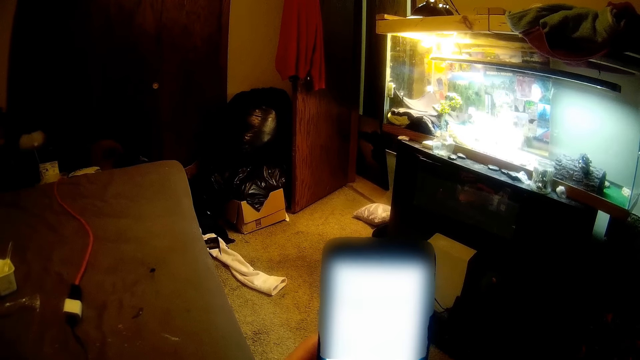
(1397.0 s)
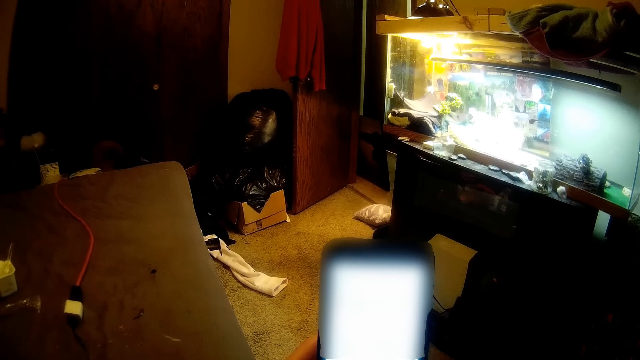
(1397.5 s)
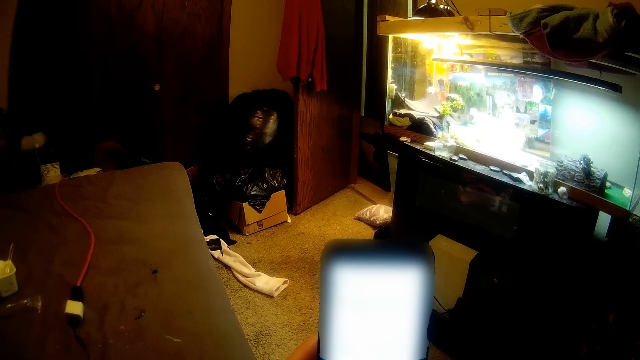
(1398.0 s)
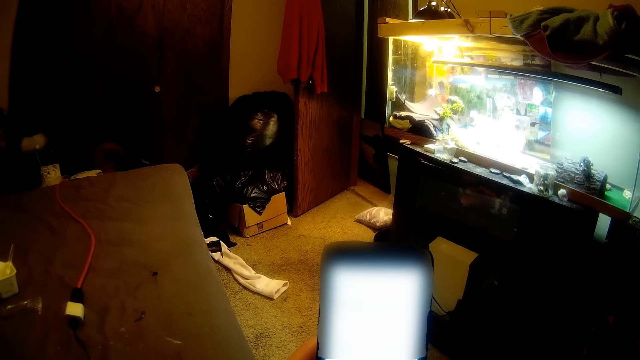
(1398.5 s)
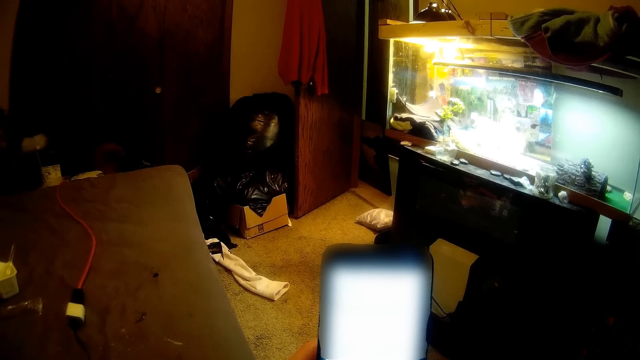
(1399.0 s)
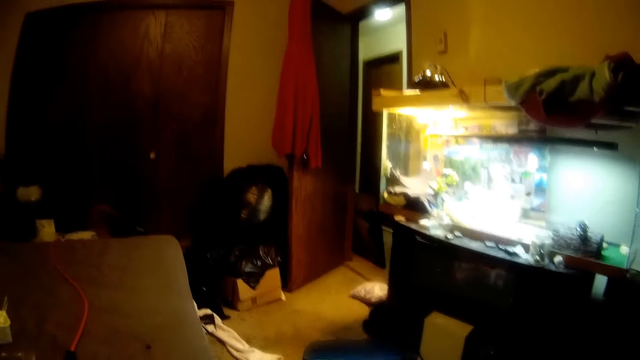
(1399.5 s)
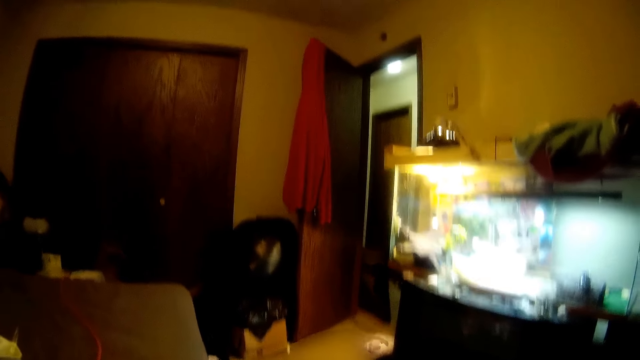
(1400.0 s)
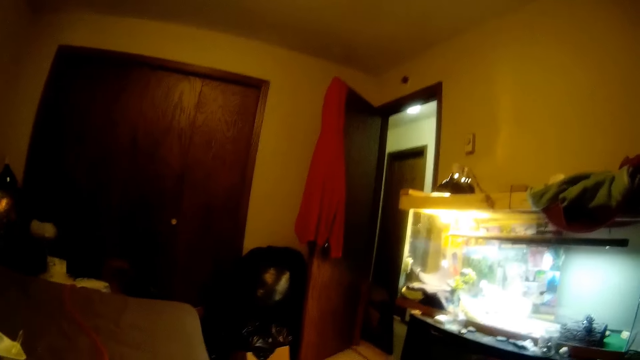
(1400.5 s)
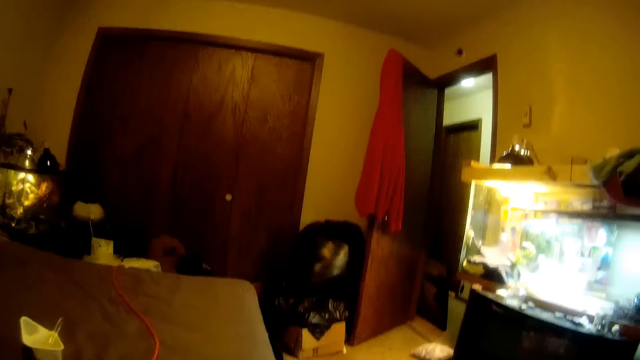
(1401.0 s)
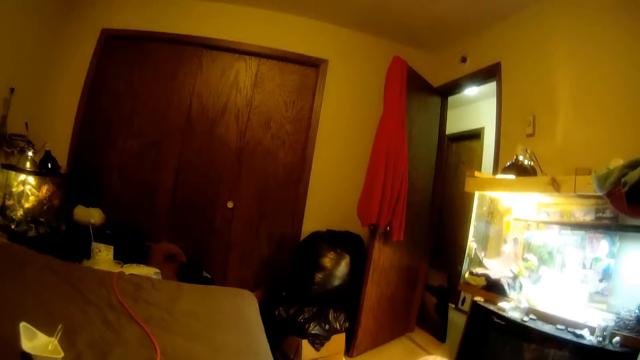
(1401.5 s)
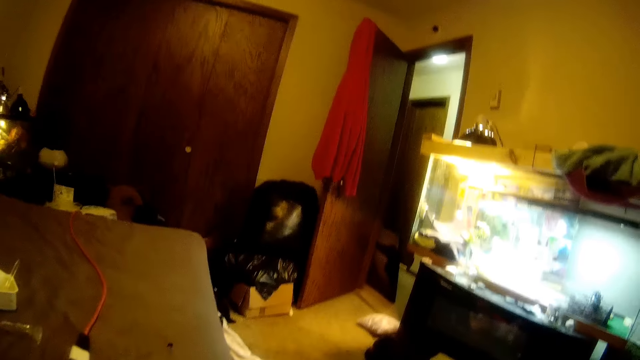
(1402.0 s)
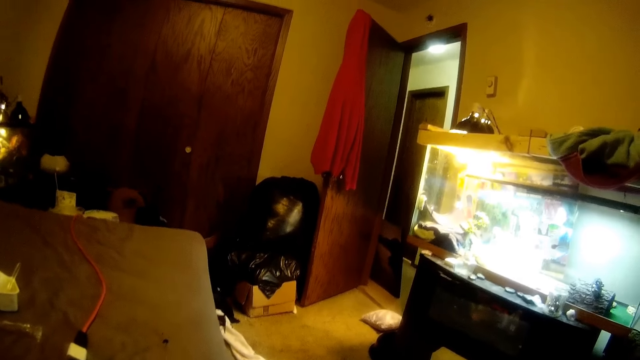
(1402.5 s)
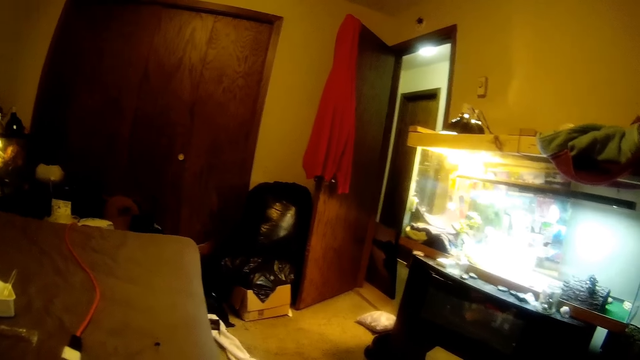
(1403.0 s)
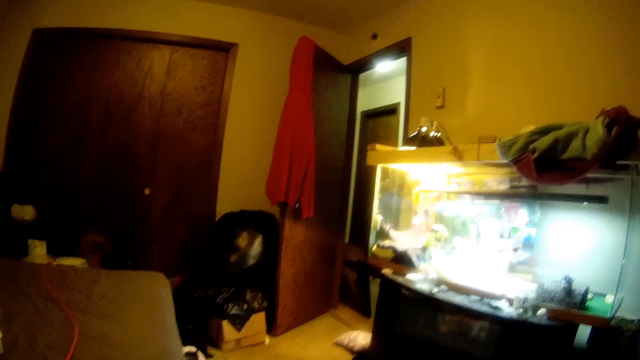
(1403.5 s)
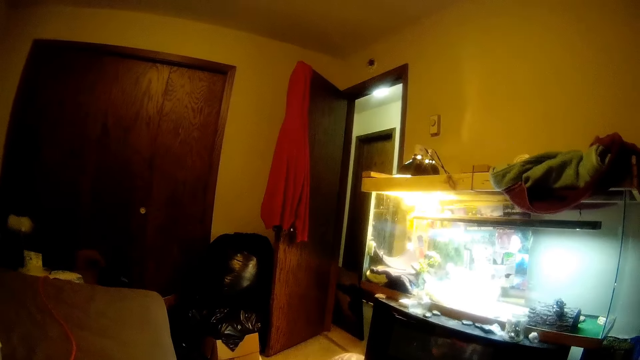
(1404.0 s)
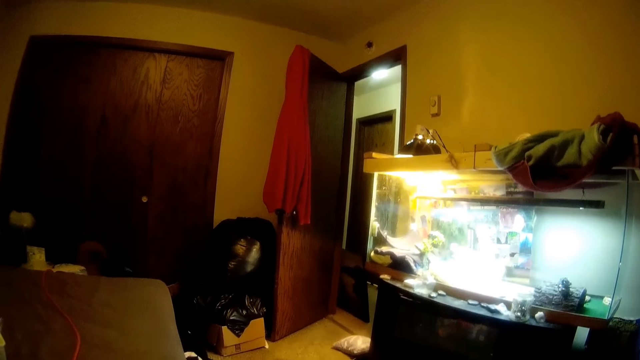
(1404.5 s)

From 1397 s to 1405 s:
The camera wearer converses.

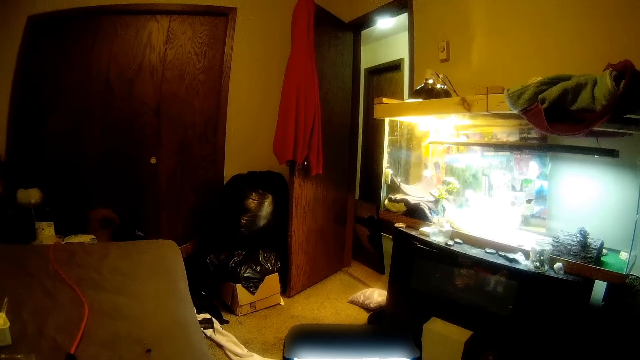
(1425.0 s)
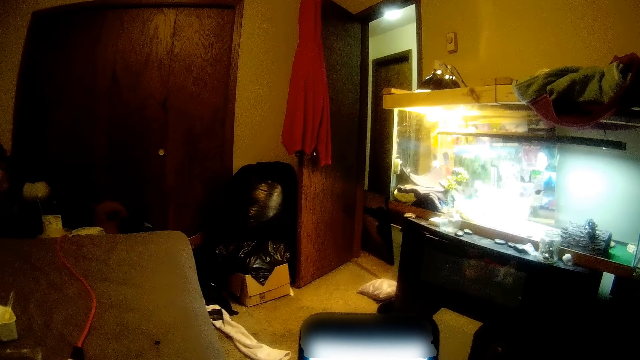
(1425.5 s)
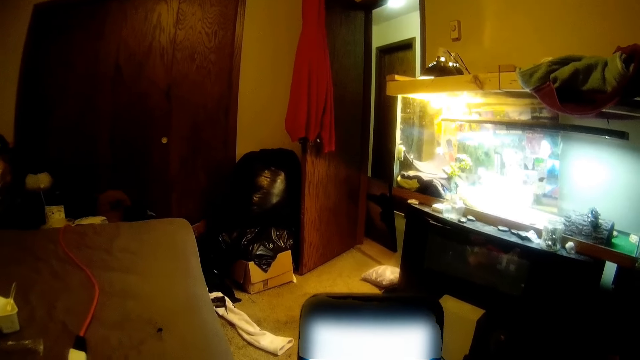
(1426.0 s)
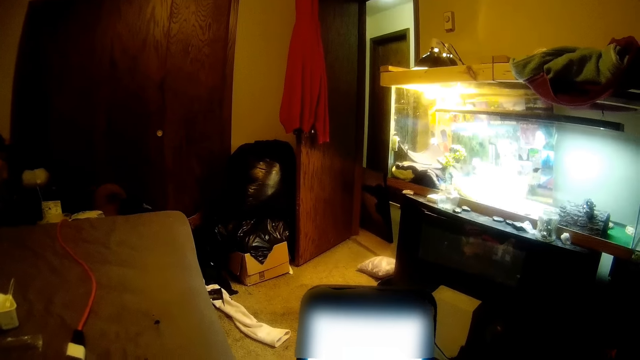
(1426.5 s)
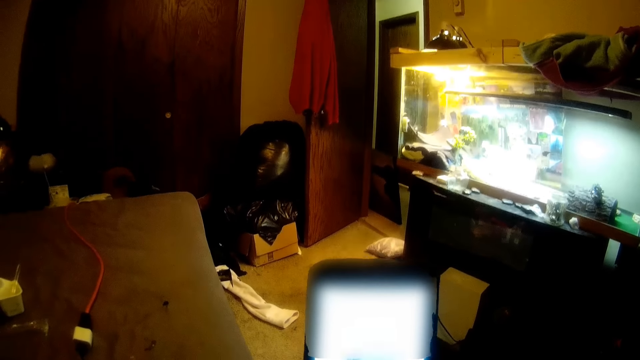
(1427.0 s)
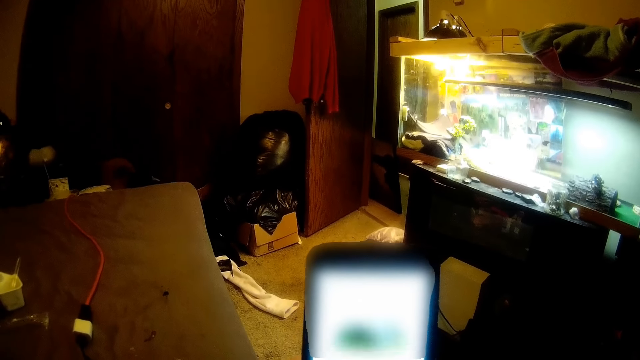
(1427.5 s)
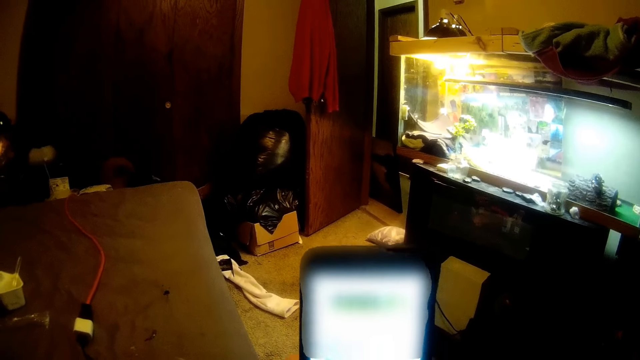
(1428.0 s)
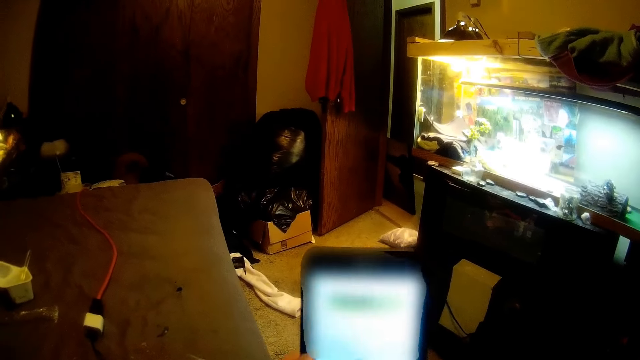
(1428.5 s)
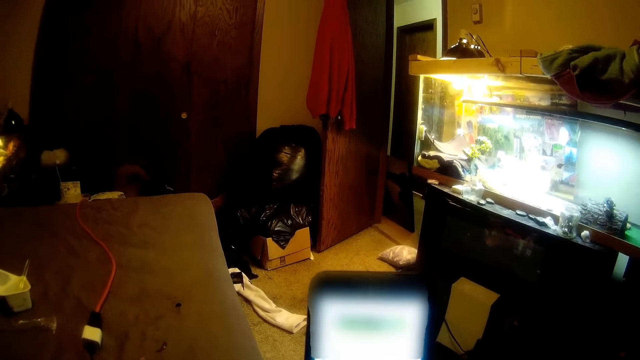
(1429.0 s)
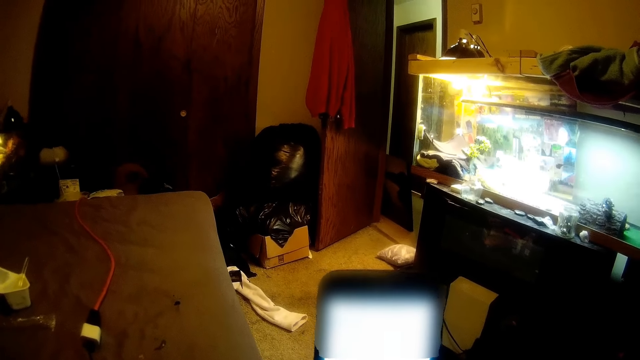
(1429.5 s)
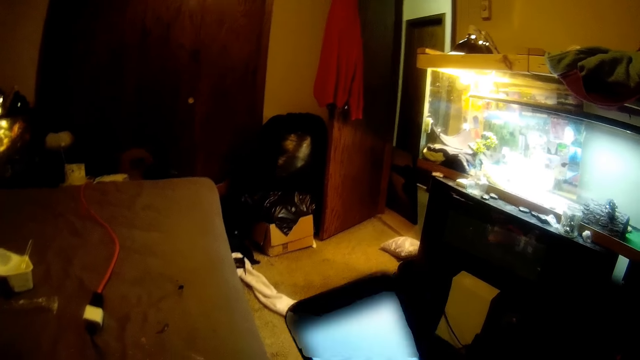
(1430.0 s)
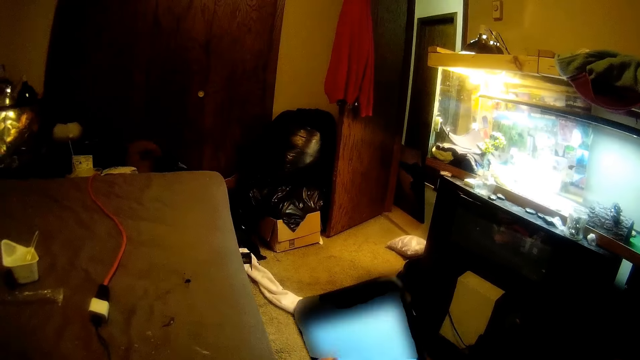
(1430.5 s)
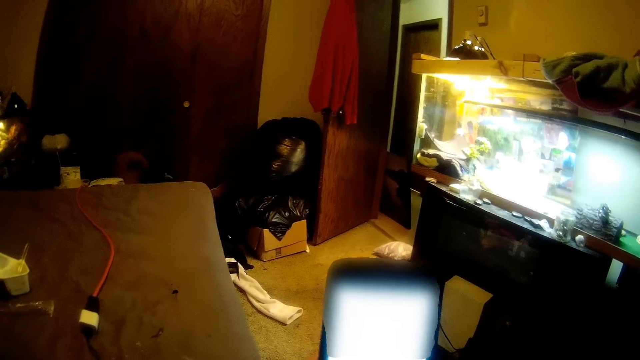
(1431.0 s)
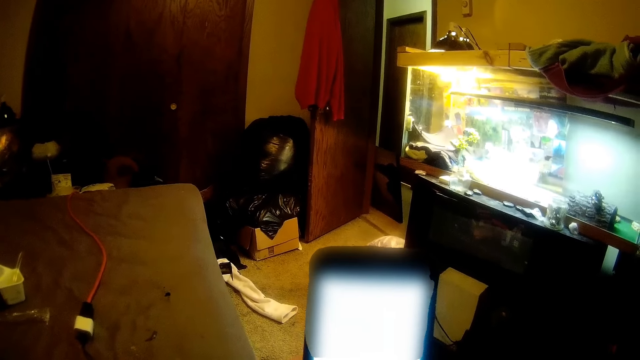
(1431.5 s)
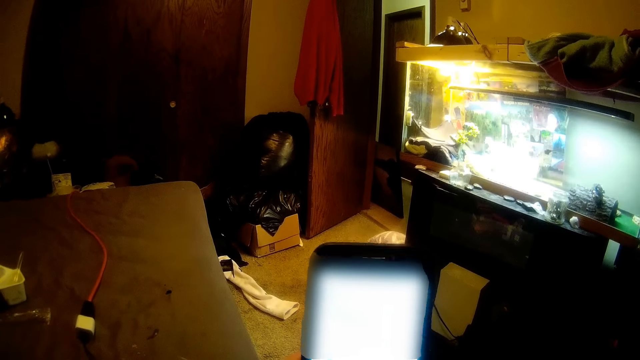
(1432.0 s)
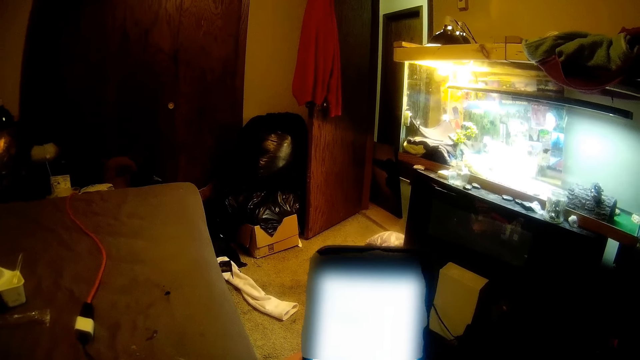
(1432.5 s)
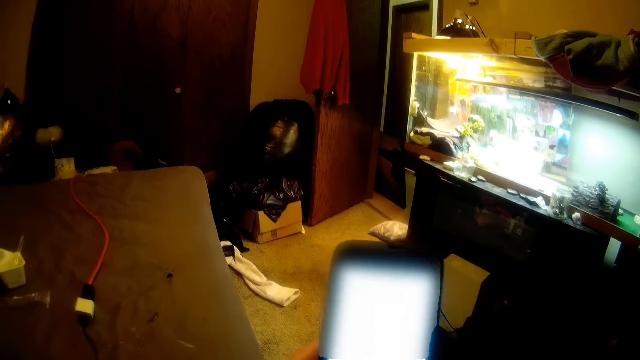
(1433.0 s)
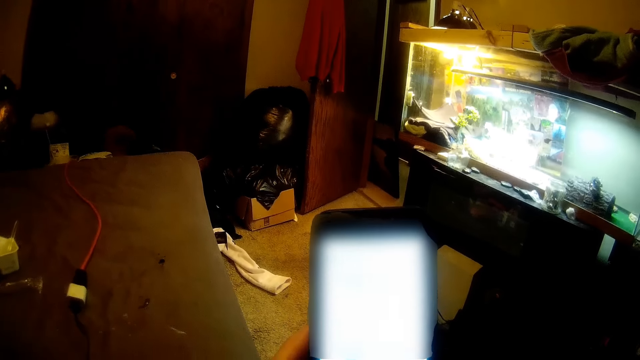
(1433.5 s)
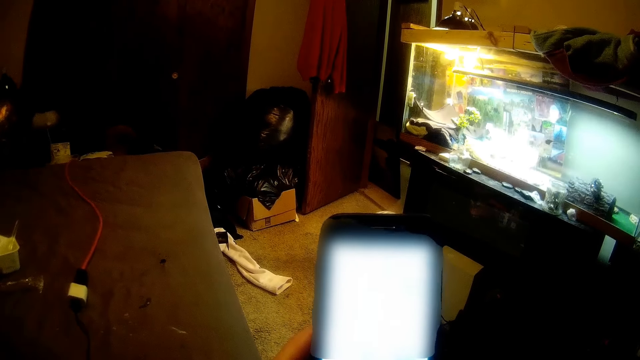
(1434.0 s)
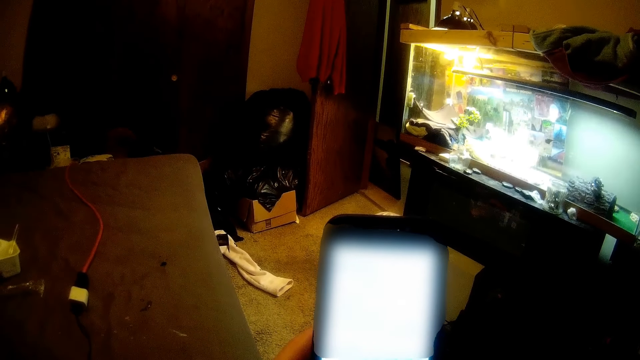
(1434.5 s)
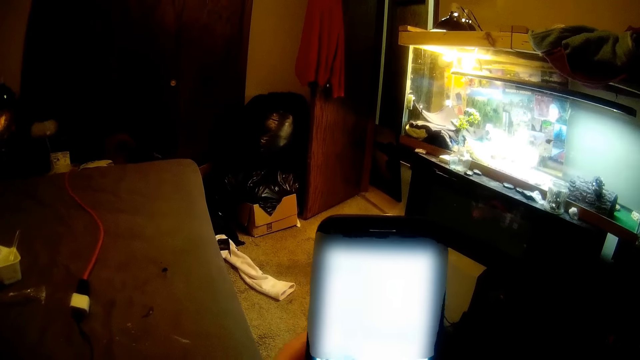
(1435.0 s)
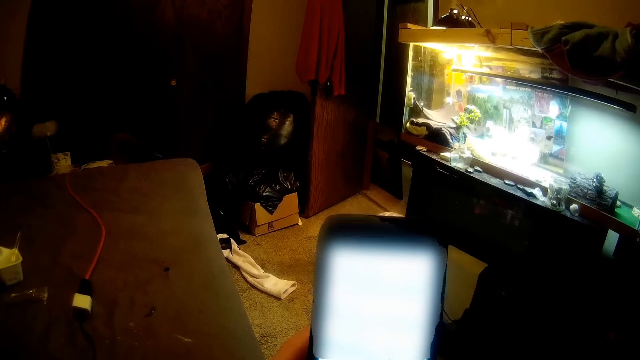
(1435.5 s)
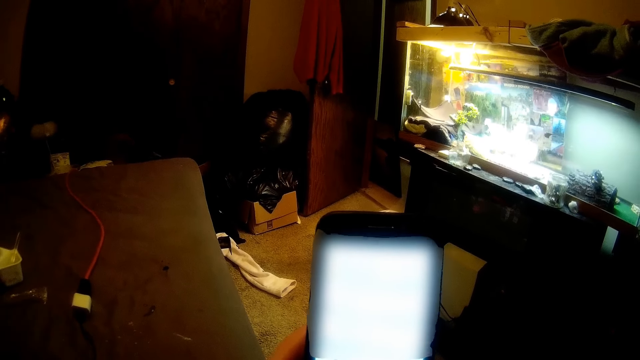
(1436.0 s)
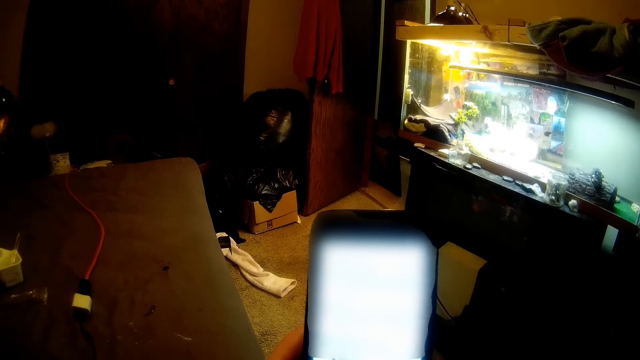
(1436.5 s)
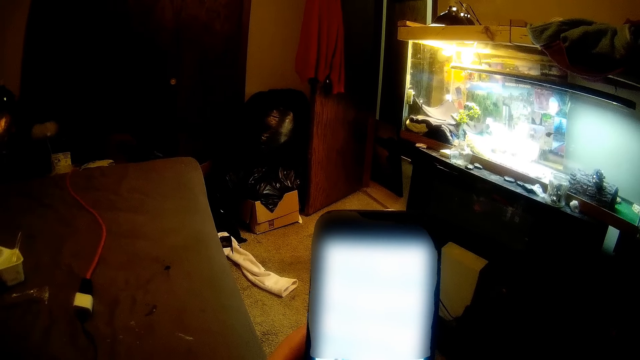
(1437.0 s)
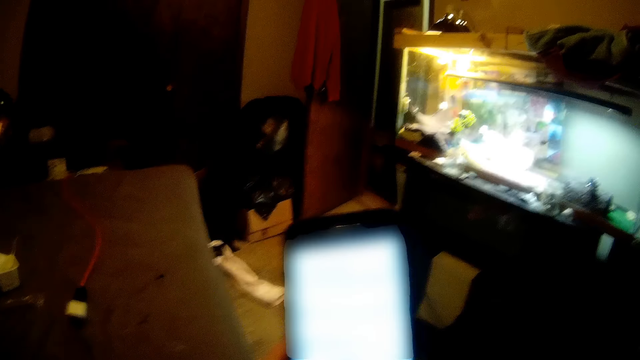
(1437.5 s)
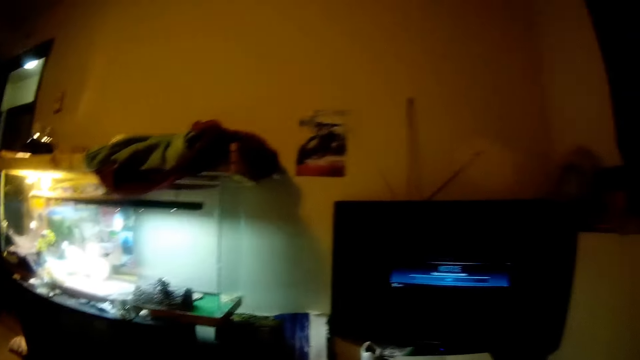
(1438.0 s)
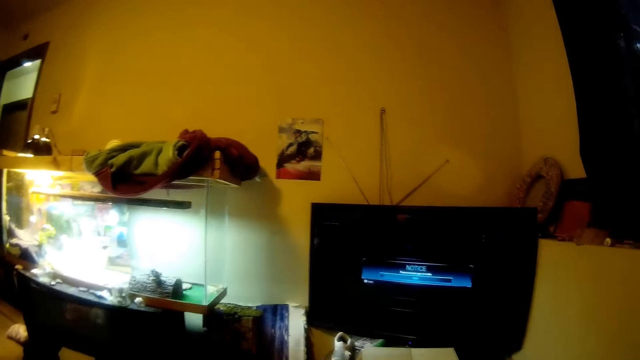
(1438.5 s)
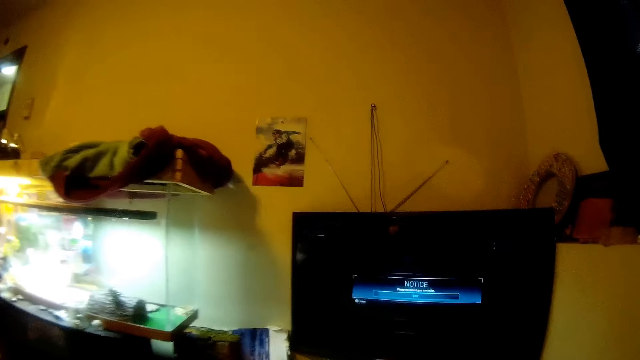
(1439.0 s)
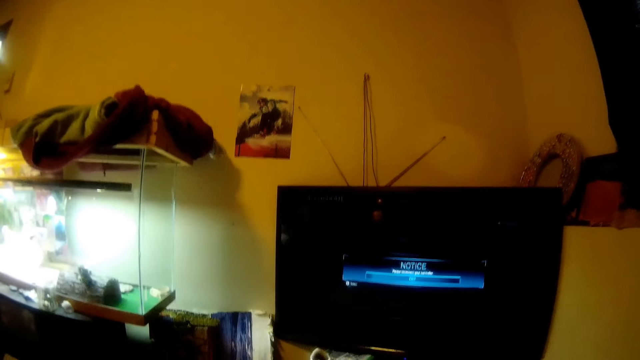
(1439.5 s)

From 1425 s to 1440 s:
The camera wearer scrolls on the phone. They converse. They move the hand. They look at the phone. They converse. They look at the phone. They look around. They converse.
